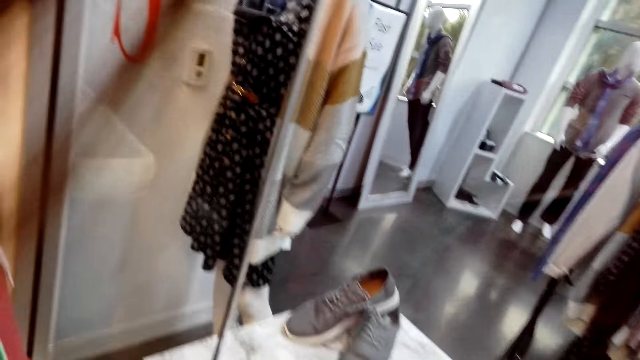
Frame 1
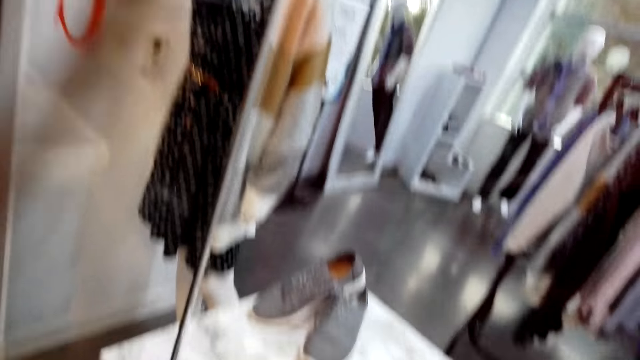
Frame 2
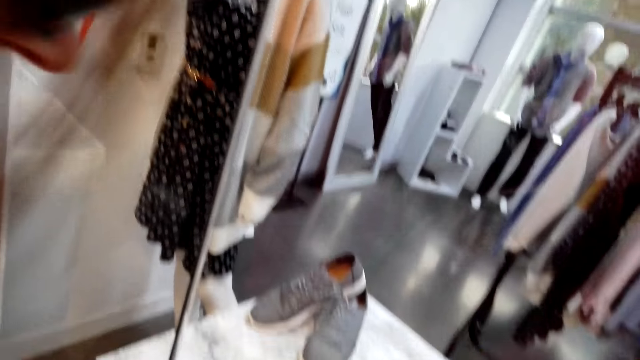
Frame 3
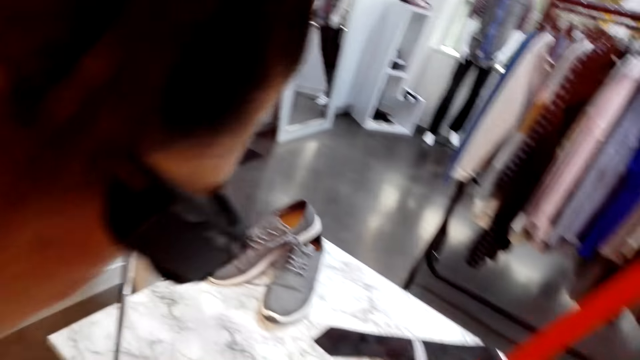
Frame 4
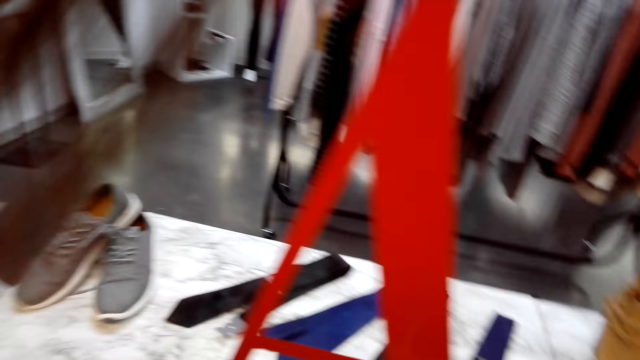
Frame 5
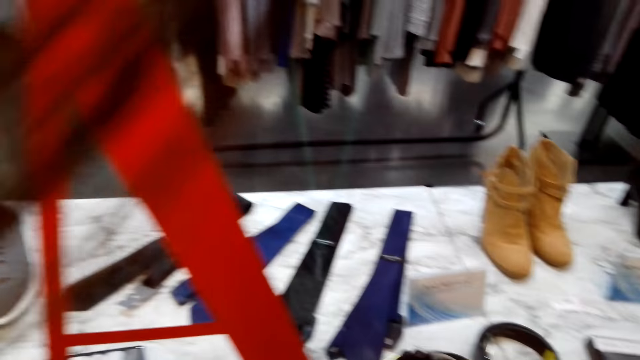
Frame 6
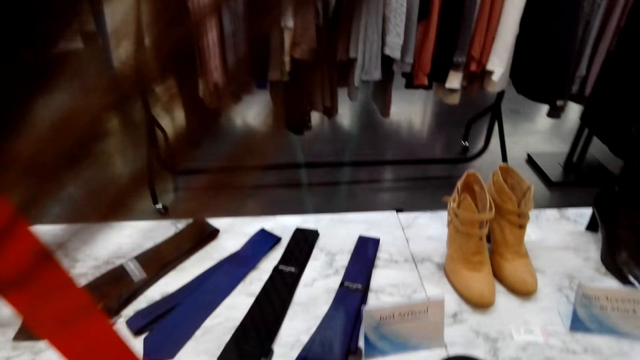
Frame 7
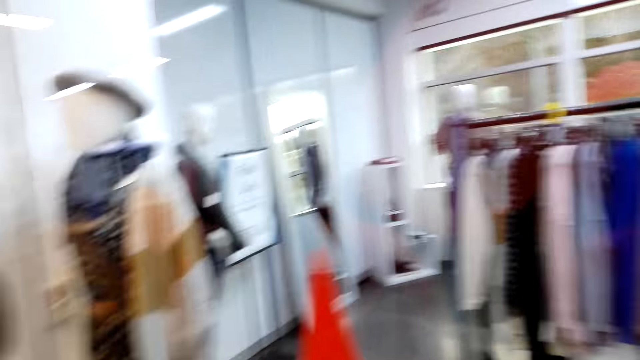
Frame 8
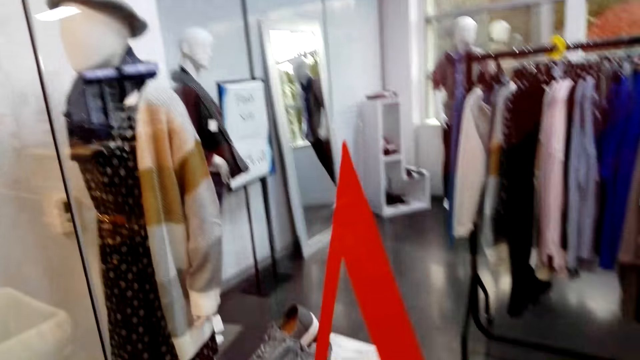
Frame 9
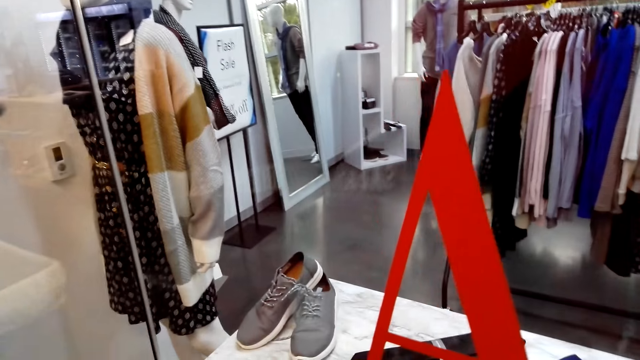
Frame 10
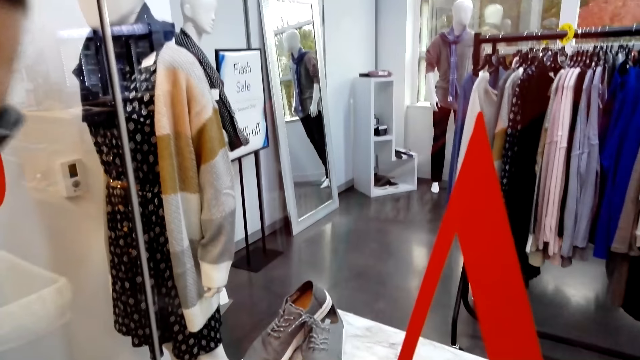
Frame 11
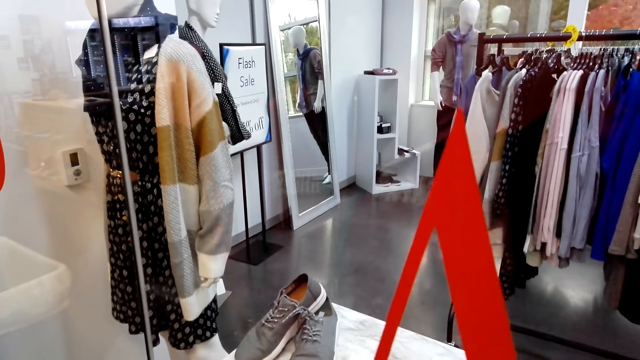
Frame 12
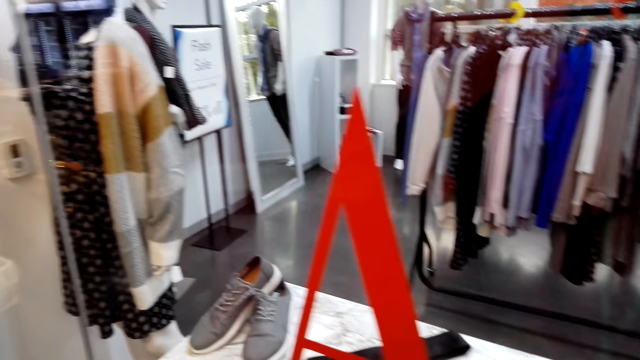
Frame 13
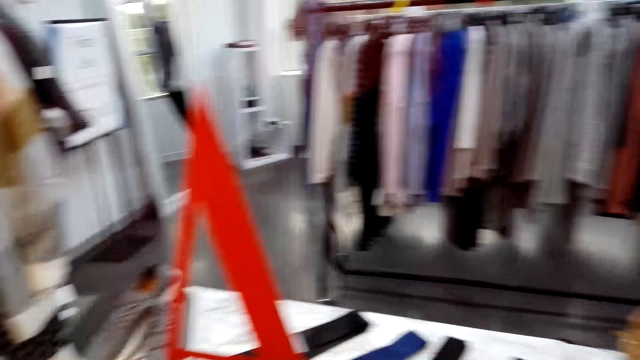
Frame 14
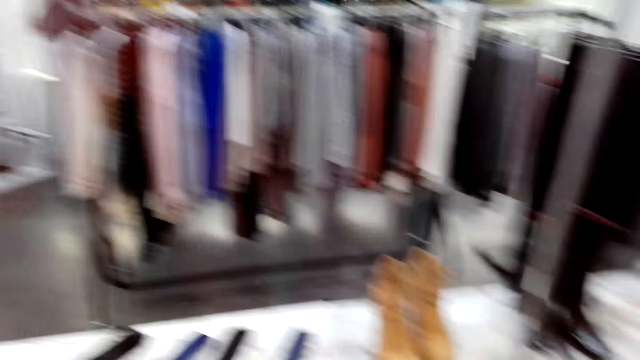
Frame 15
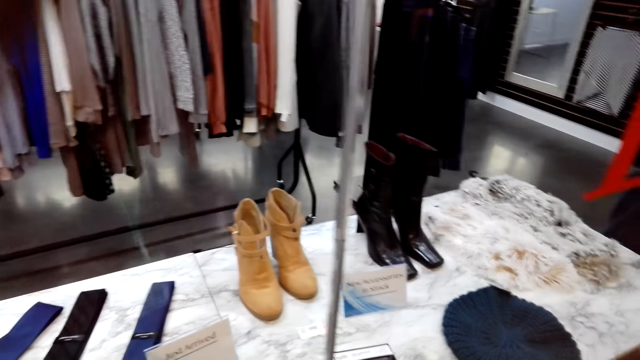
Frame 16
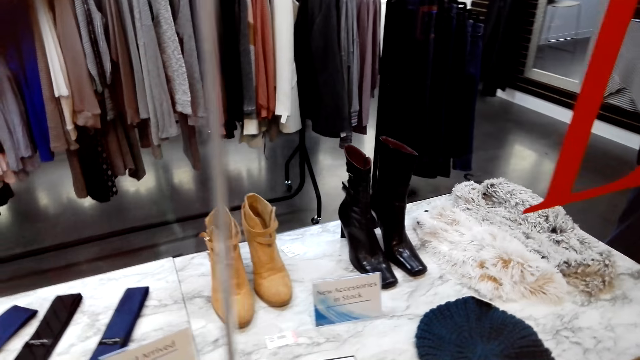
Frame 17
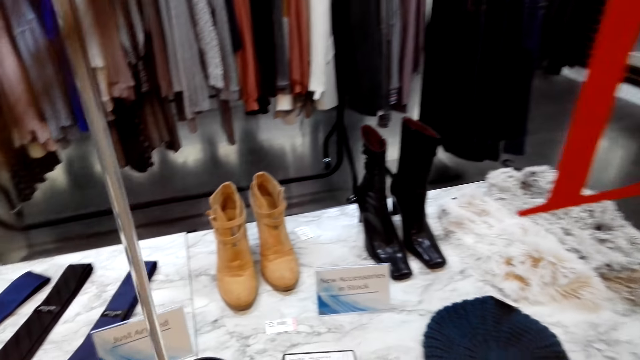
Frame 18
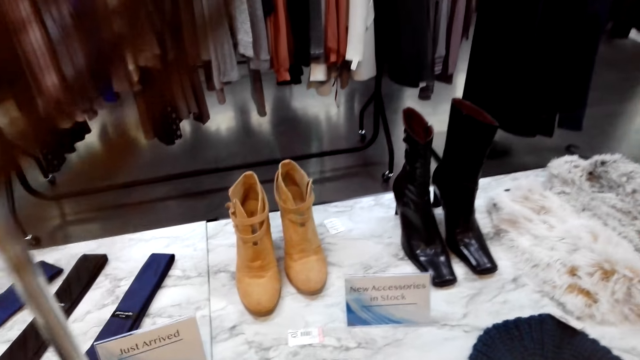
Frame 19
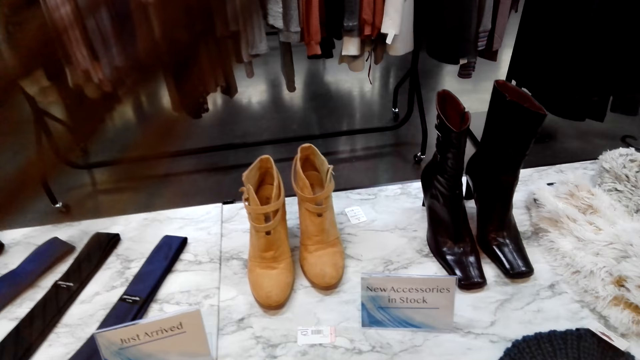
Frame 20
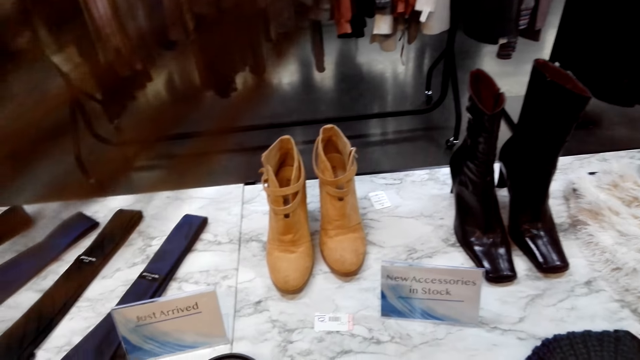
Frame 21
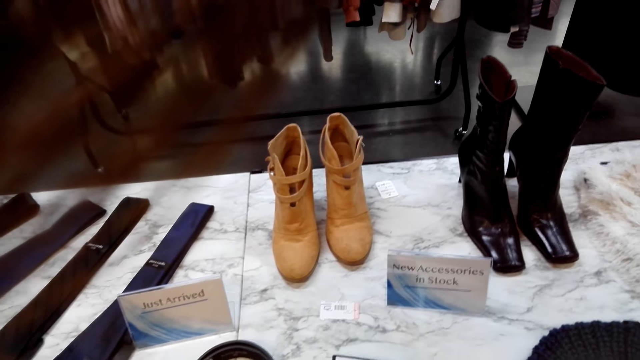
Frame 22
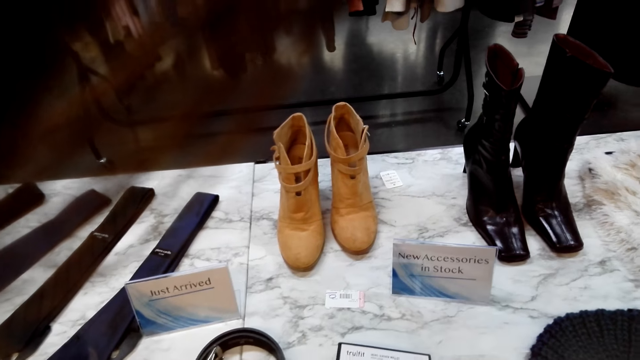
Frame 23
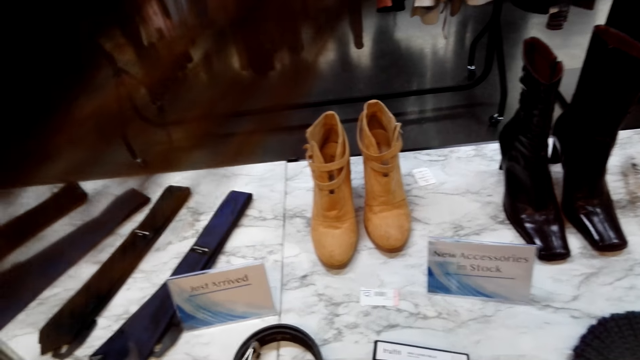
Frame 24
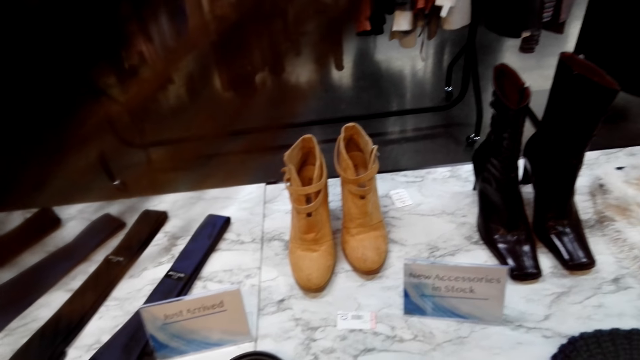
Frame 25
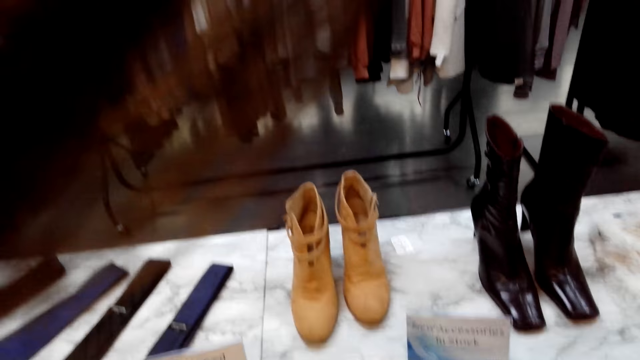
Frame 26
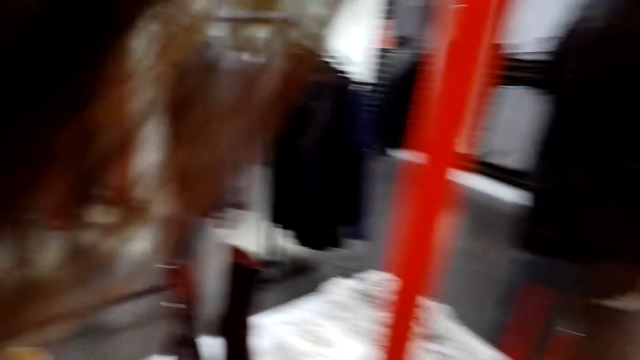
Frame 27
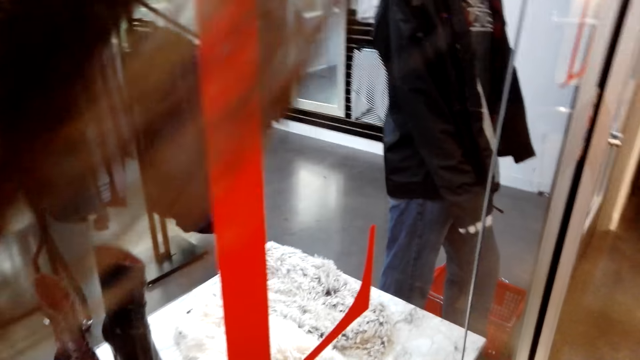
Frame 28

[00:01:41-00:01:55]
A man stares at the ties. The camera wearer moves closer to the display. They stare at the boots.

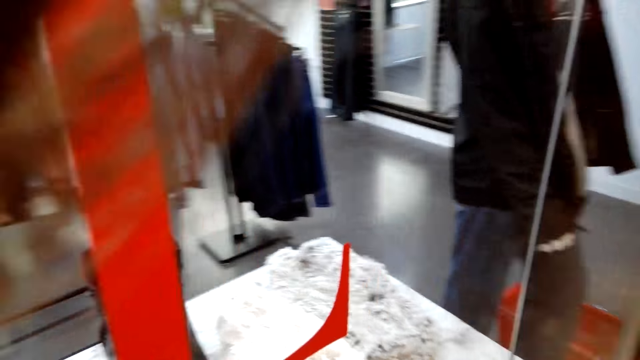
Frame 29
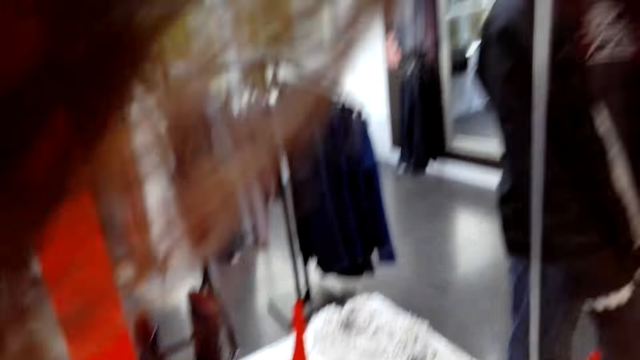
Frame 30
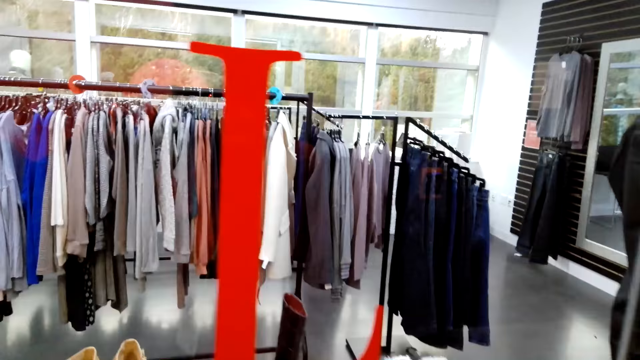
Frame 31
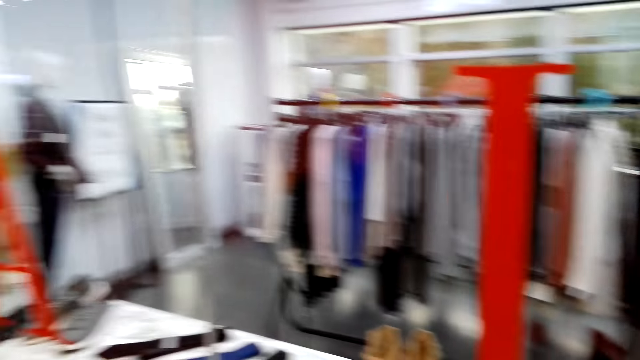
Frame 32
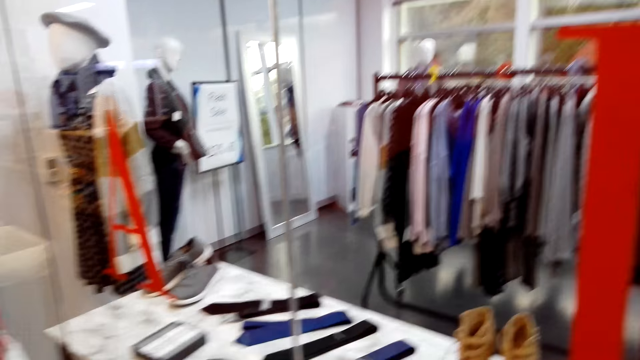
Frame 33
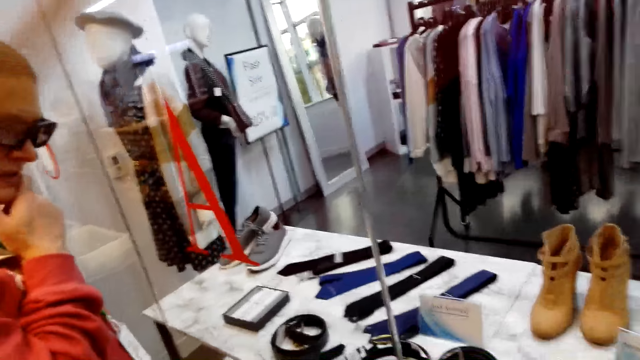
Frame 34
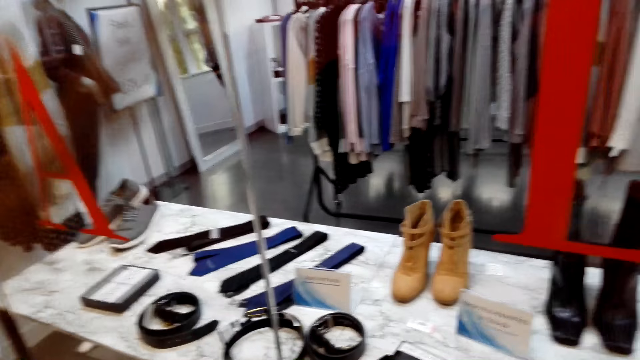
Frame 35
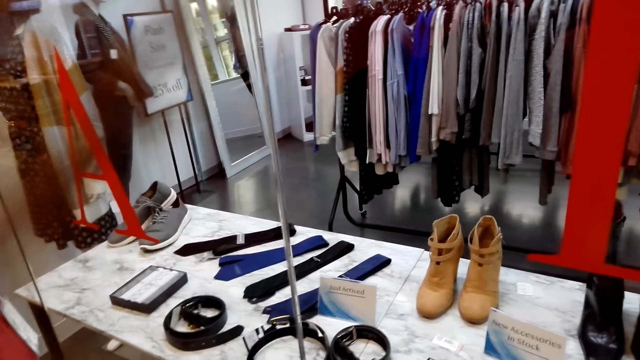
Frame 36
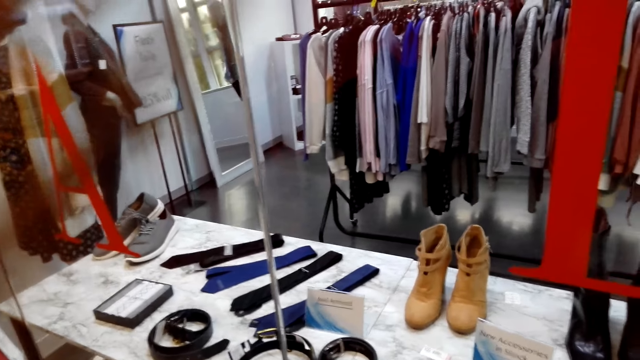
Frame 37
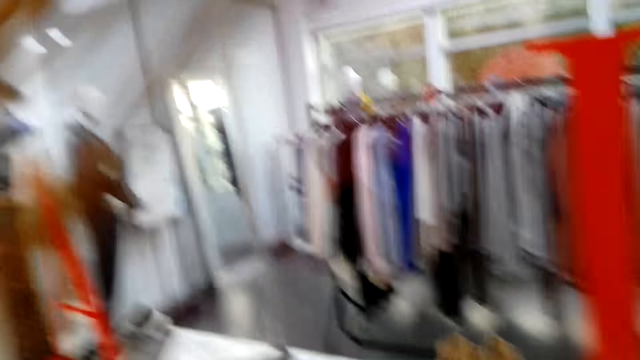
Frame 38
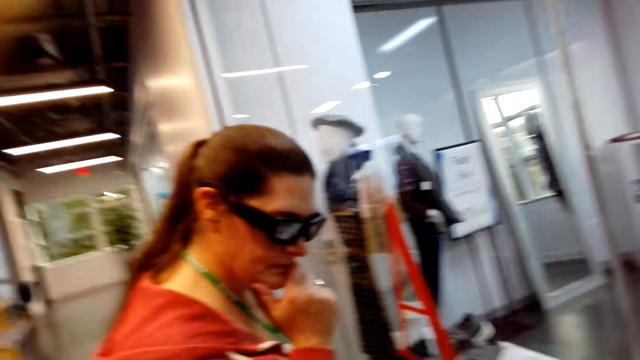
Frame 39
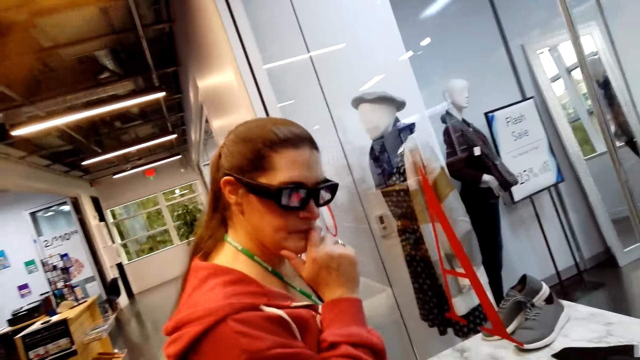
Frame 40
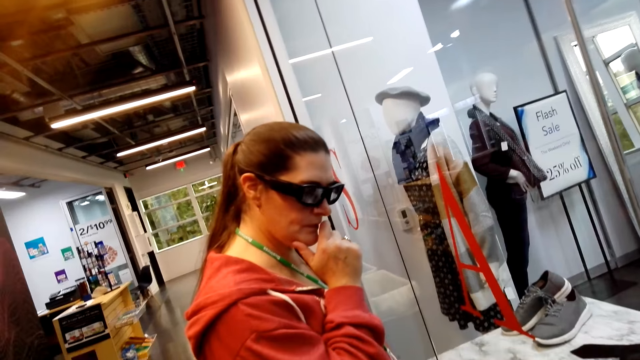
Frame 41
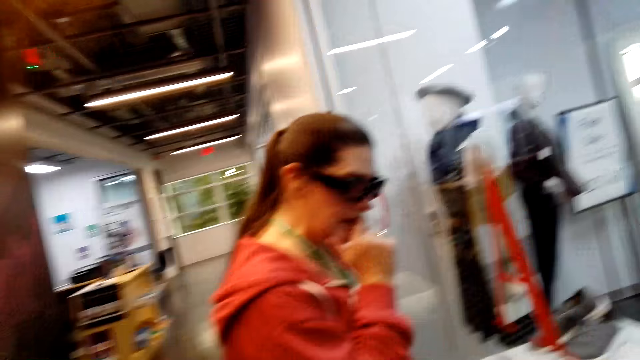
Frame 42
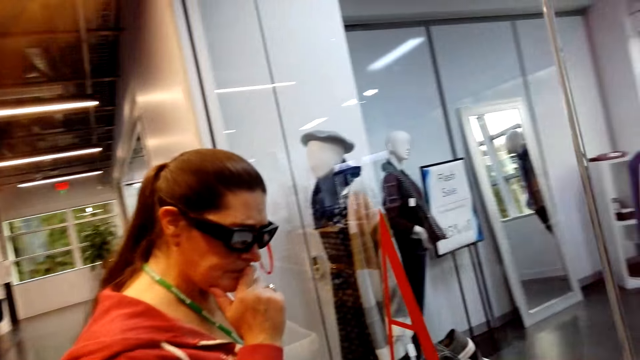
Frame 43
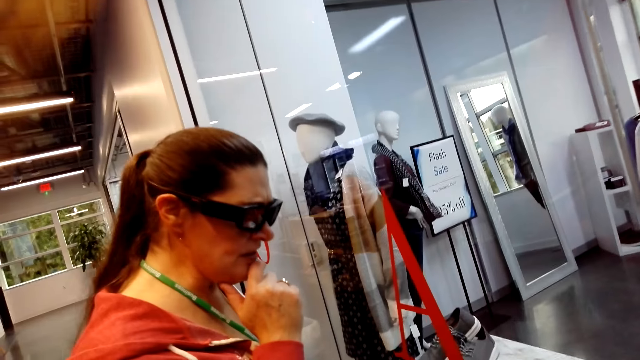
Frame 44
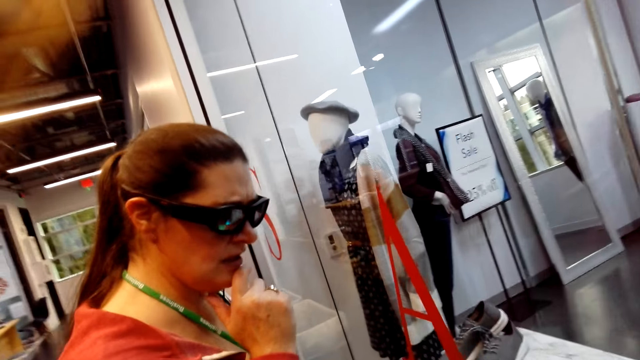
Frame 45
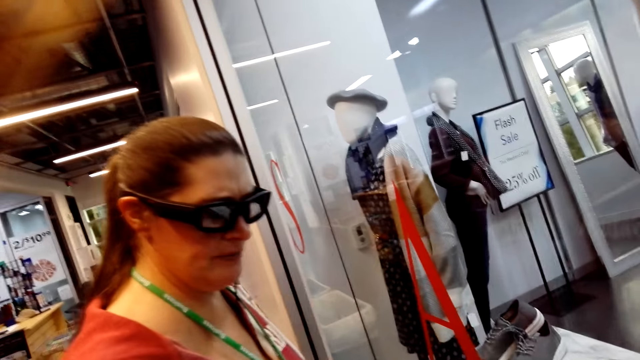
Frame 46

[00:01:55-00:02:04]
The camera wearer demonstrates something to a woman. They talk to the woman.
